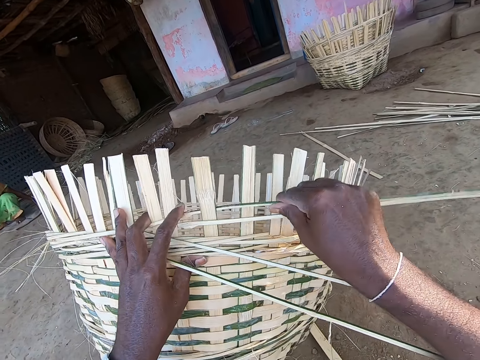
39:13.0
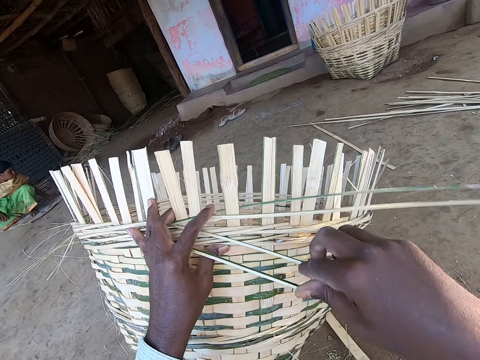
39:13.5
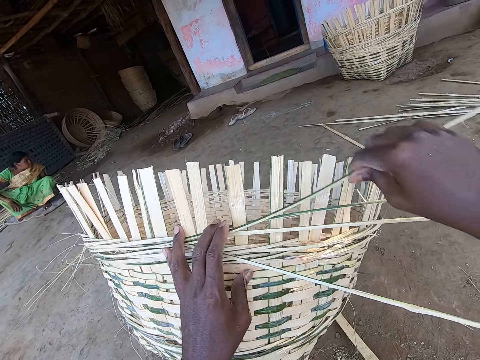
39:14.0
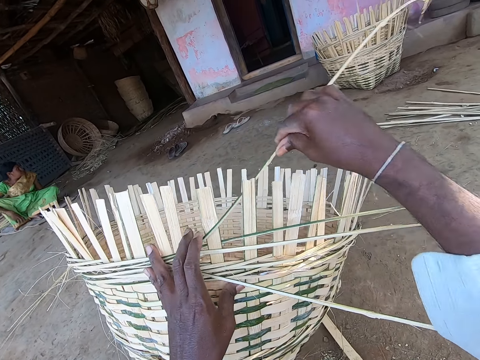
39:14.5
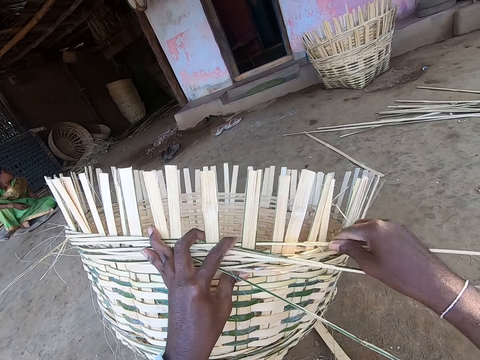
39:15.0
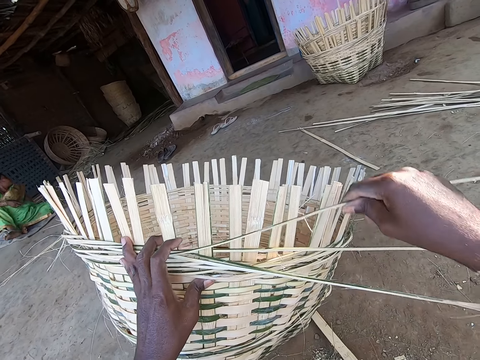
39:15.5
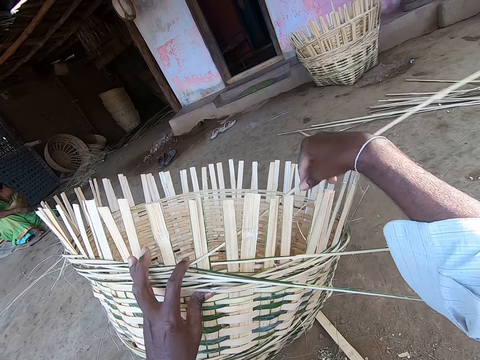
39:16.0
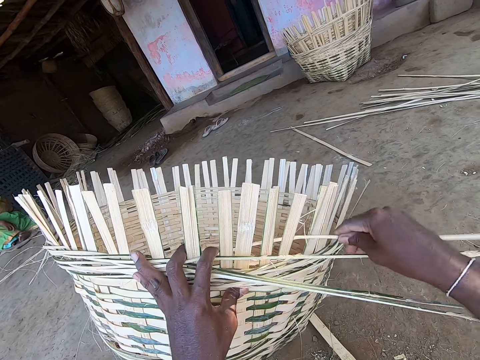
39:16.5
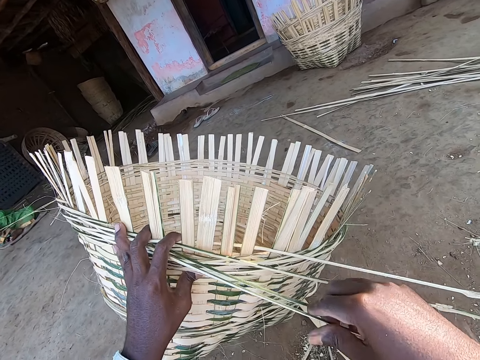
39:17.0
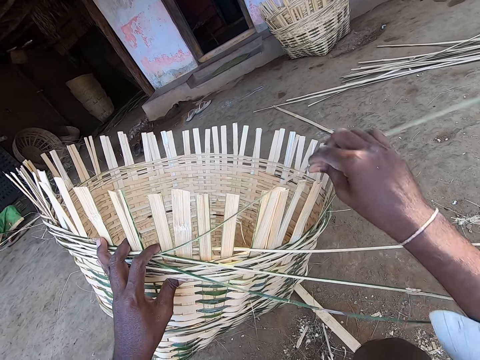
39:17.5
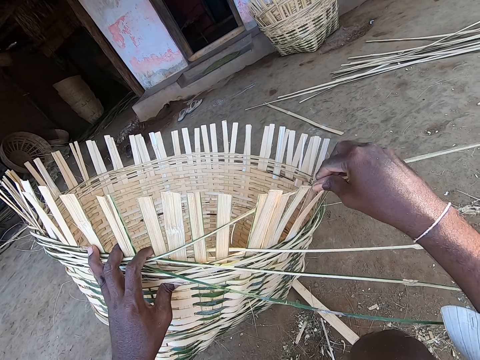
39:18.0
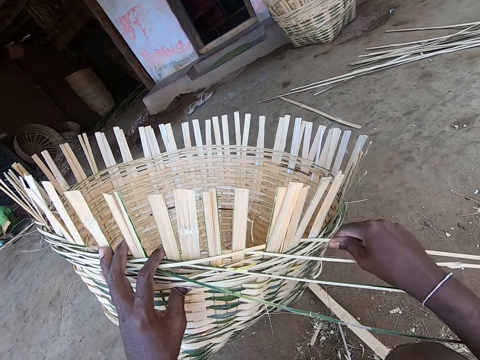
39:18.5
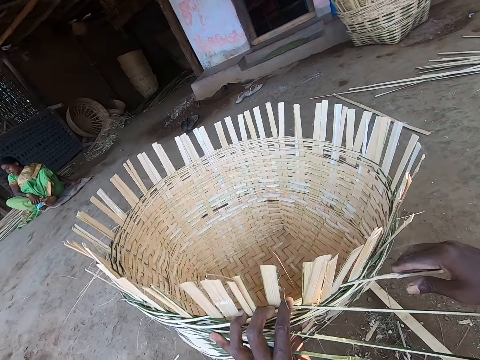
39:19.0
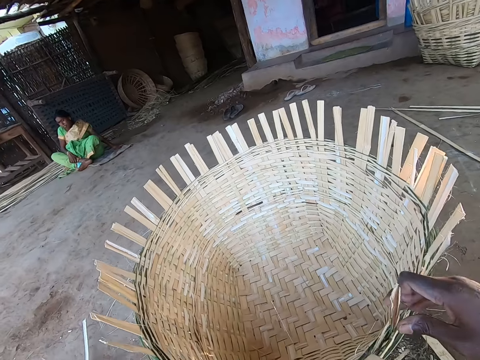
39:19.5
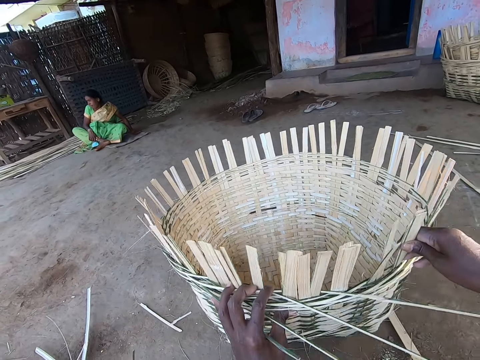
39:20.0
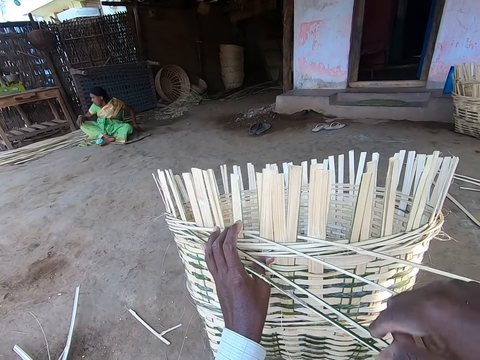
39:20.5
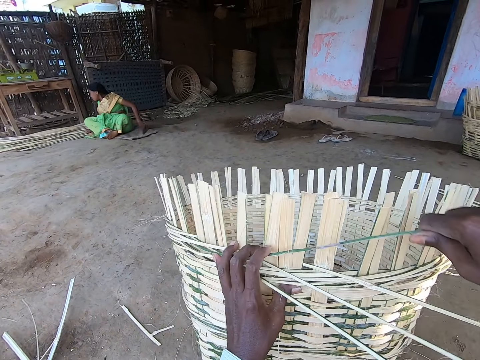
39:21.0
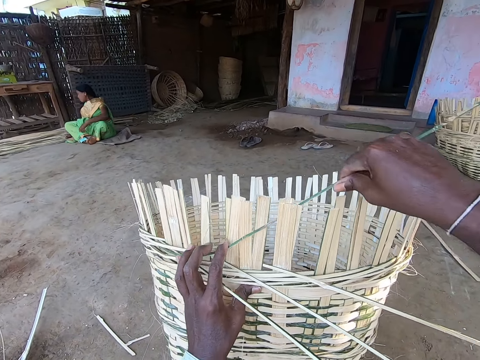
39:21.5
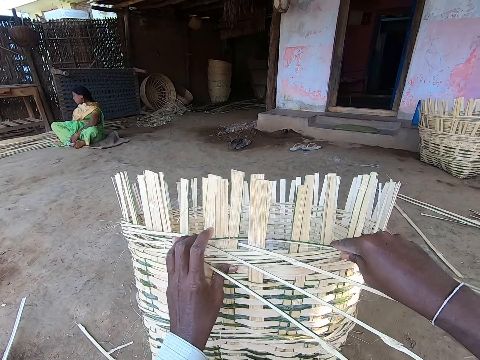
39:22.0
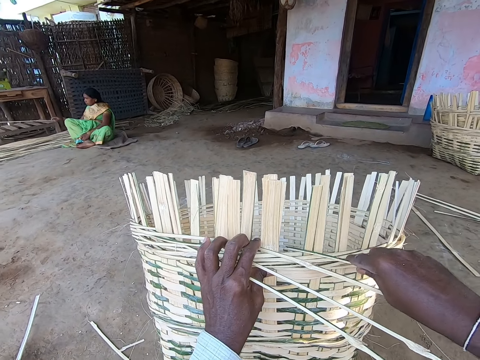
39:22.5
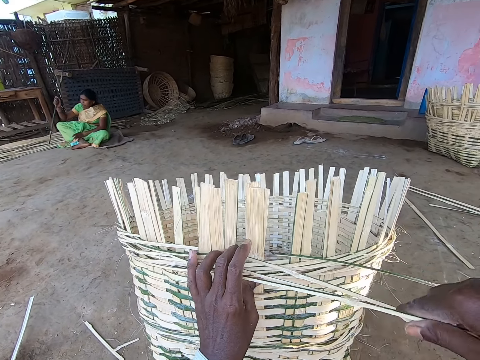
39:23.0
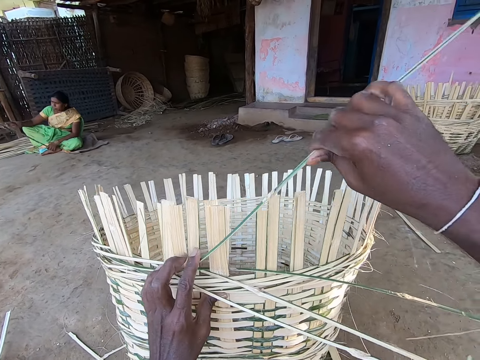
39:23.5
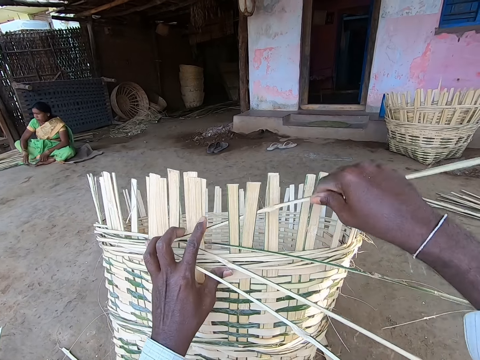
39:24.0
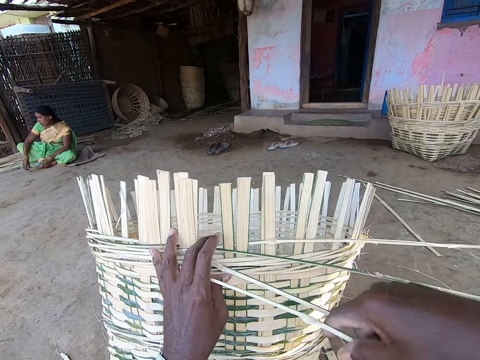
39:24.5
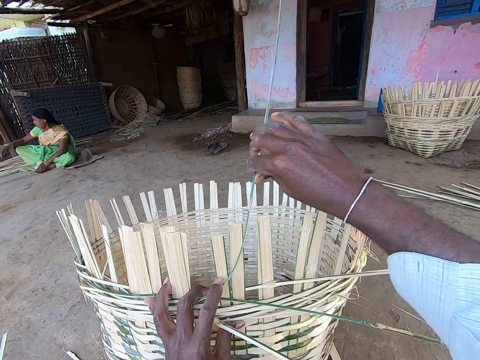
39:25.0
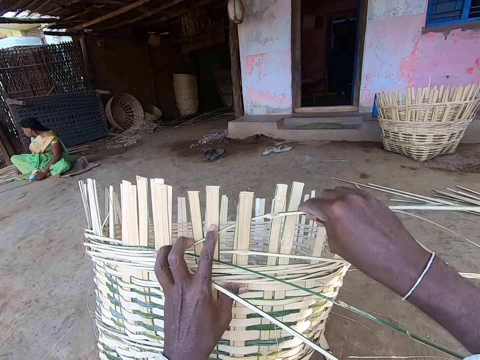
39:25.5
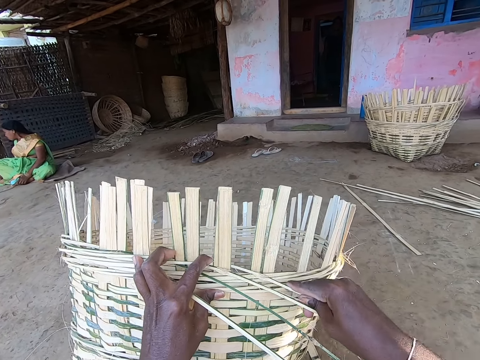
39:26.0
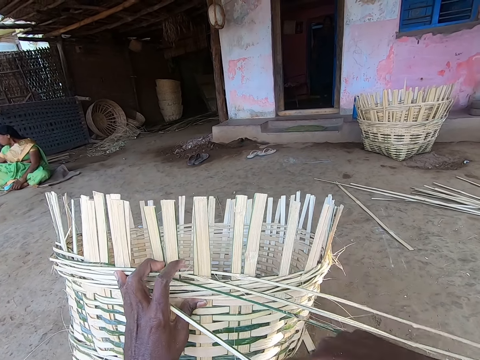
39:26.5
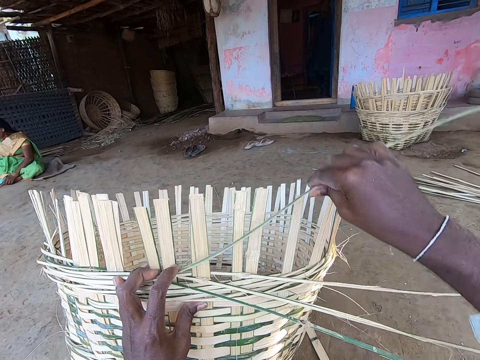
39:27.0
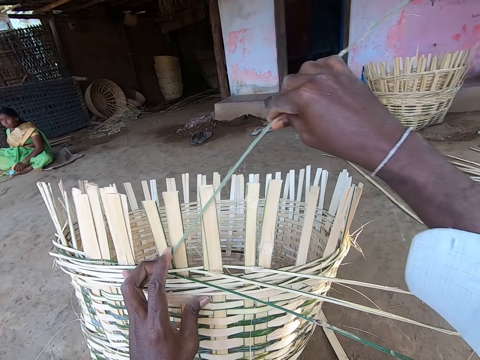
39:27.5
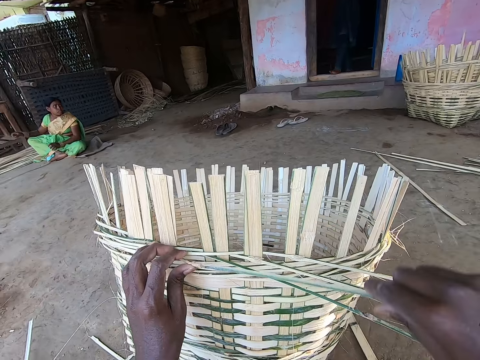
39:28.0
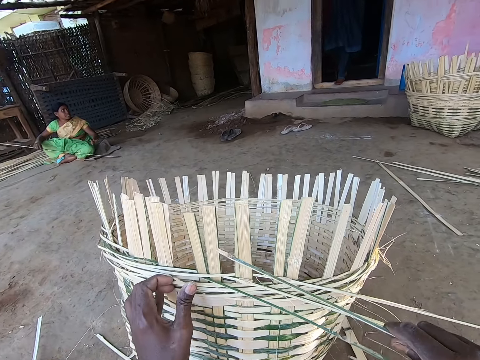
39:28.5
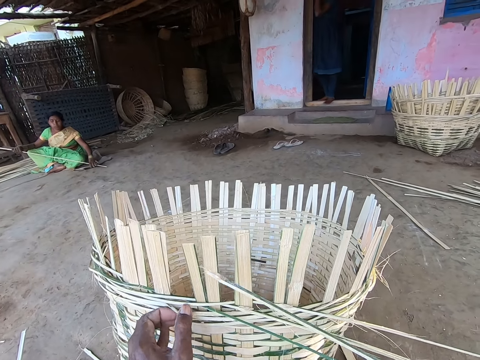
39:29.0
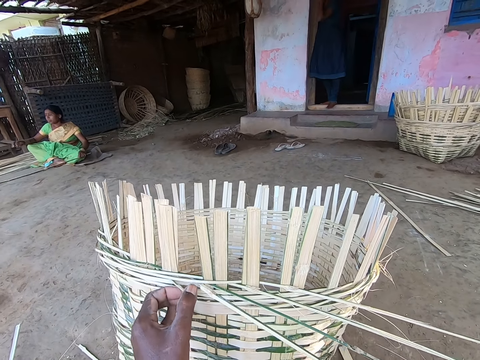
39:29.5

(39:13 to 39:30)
The camera wearer holds the bamboo strip with his right hand. He picks a palm reed. He puts the bamboo strip in his right hand around the staves of the basket. He weaves the basket. He holds the bamboo strip with his right hand. He picks the palm reed. He puts the bamboo strip in his right hand around the staves of the basket. He weaves the basket. He holds the bamboo strip with his right hand. He picks the palm reed. He puts the bamboo strip in his right hand around the staves of the basket. He weaves the basket. He adjusts the basket with his hands. He turns the basket. He holds the bamboo strip with his right hand. The woman picks a bamboo strip from the floor with her right hand. The camera wearer picks the palm reed. He puts the bamboo strip in his right hand around the staves of the basket. He weaves the basket. He holds the bamboo strip with his right hand. He picks the palm reed. The woman holds the bamboo strip with her hands. The camera wearer puts the bamboo strip in his right hand around the staves of the basket. The woman drops the bamboo strip in her hands on the floor. The camera wearer weaves the basket. He holds the bamboo strip with his right hand. He picks the palm reed. He puts the bamboo strip in his right hand around the staves of the basket. He weaves the basket. He holds the bamboo strip with his right hand. He picks the palm reed. He puts the bamboo strip in his right hand around the staves of the basket. He weaves the basket. He removes the bamboo strip from the basket with his right hand. He holds the bamboo strip in the basket with his left hand. The woman passes the bamboo in her right hand to her left hand.

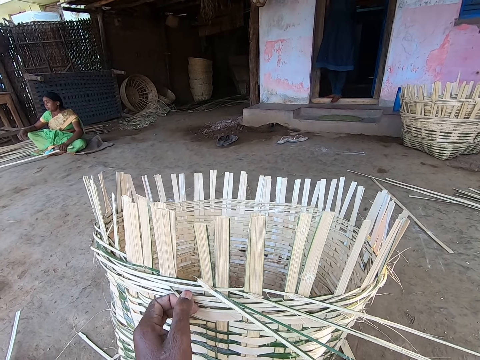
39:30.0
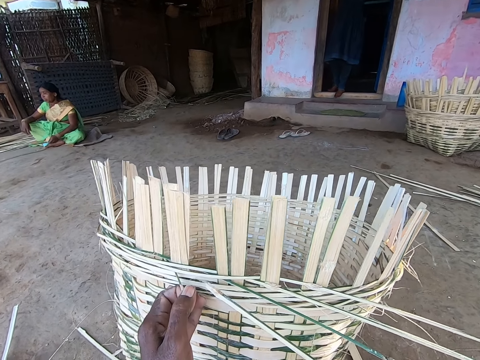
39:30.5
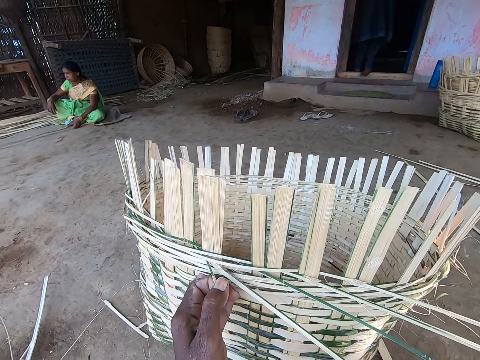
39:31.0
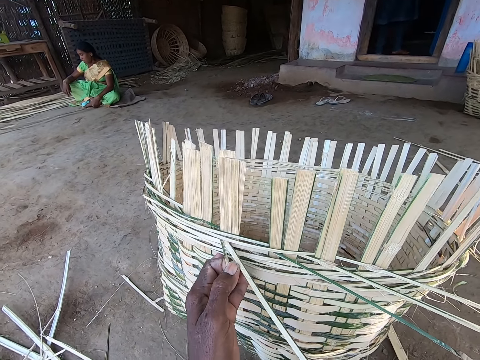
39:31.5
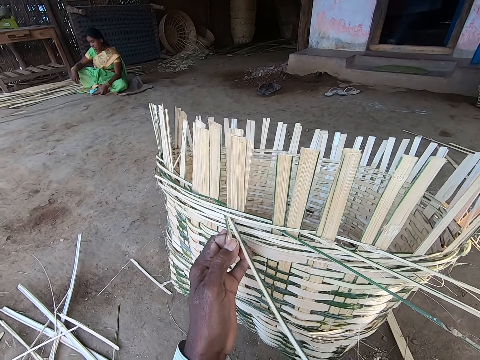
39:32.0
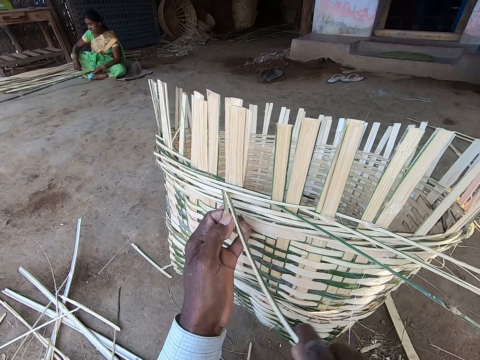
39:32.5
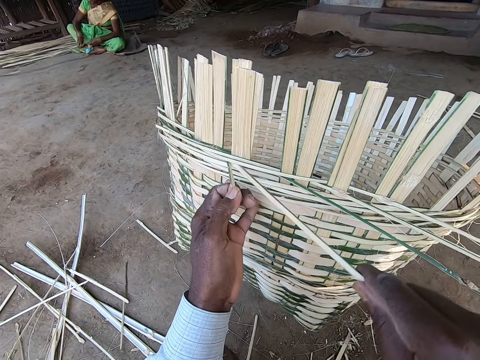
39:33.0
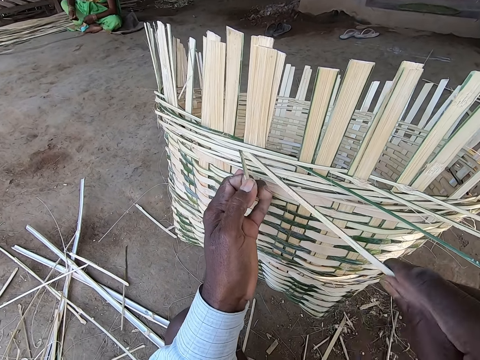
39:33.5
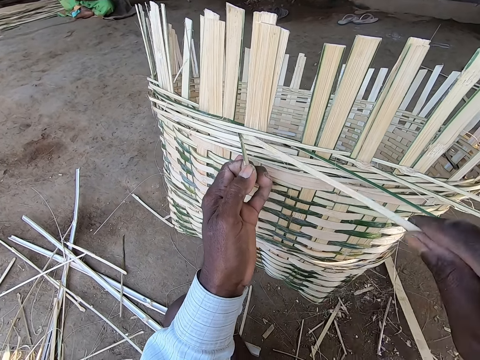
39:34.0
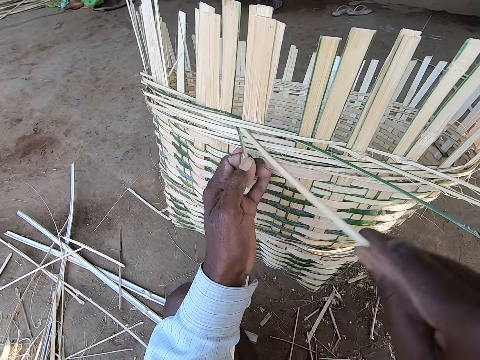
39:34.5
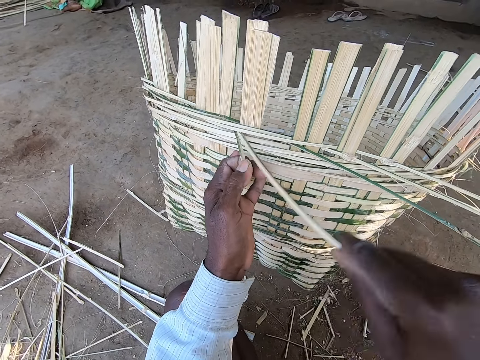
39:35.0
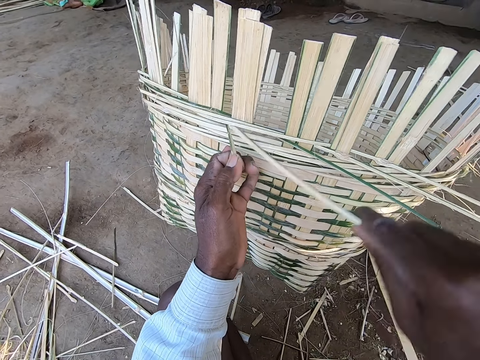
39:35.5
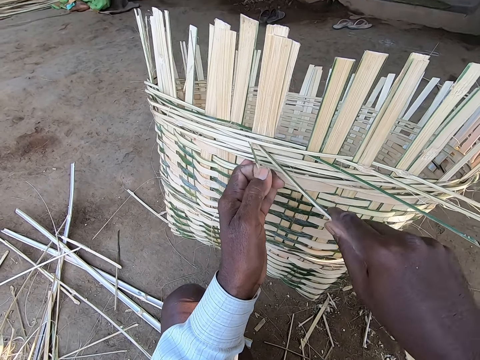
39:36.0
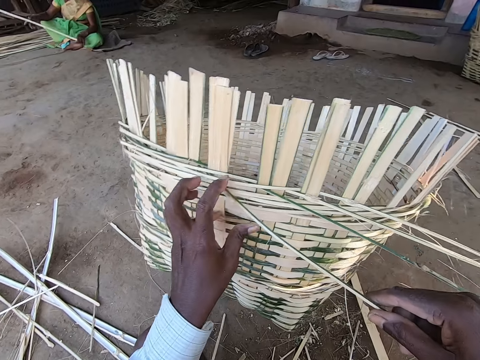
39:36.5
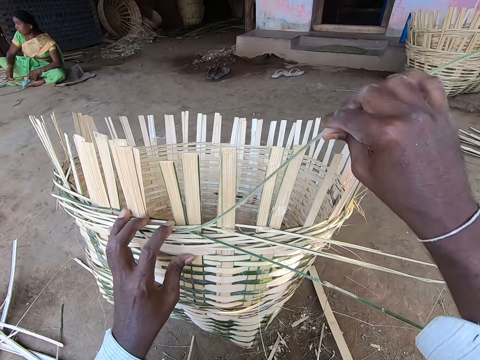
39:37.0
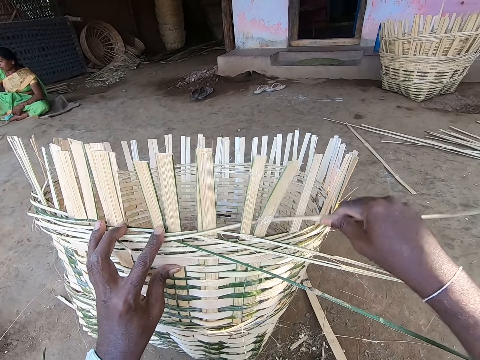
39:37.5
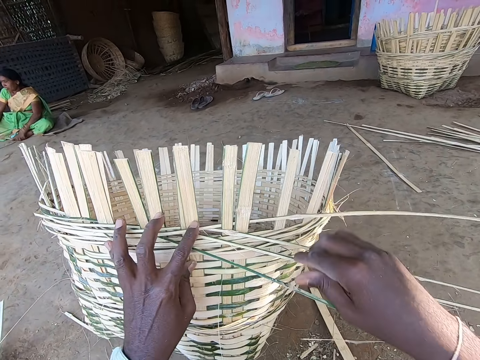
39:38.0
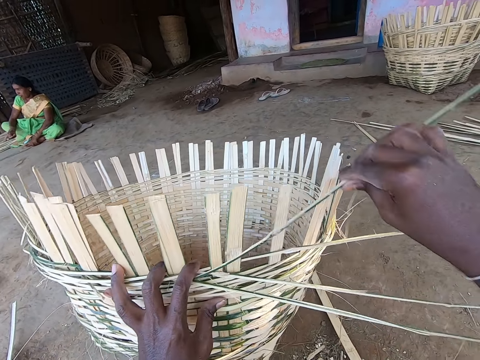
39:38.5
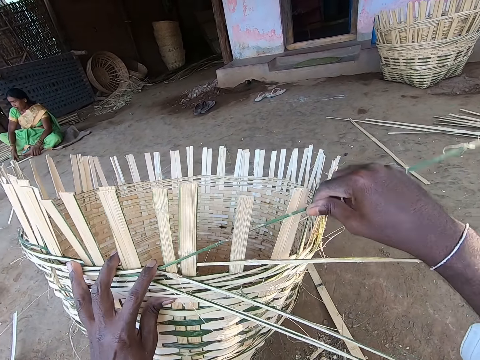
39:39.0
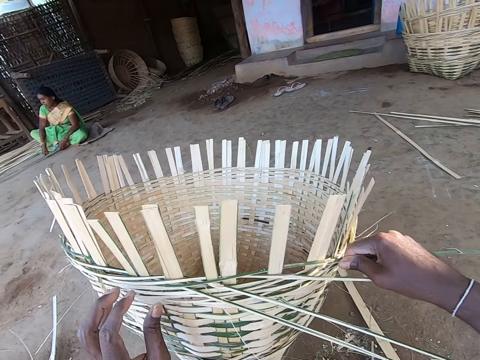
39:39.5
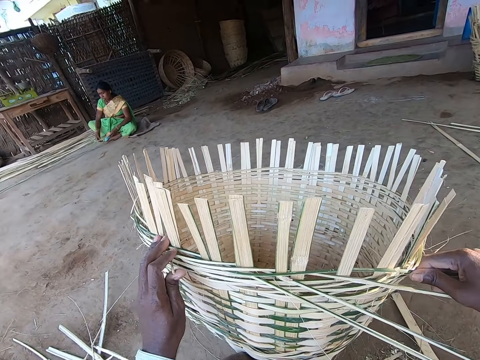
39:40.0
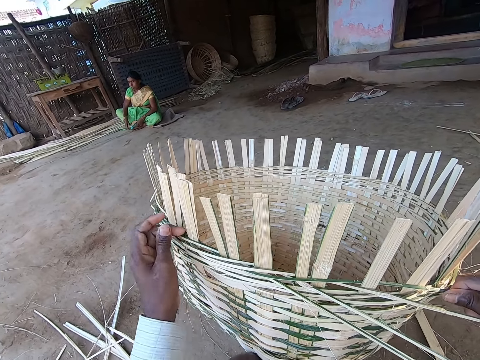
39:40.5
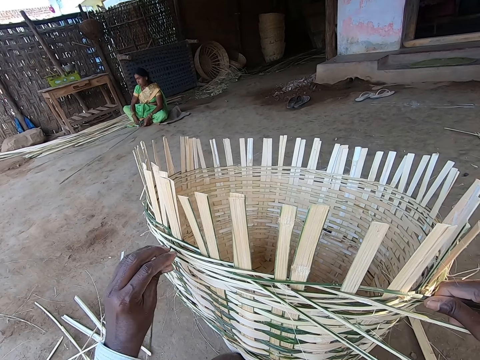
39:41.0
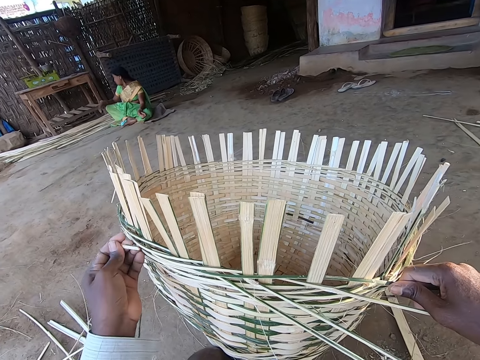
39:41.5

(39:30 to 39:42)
The woman drops the bamboo strip in her left hand on the floor. The camera wearer inserts the bamboo strip in his right hand in the basket. The woman picks the bamboo strip from the floor with her hands. She drops the bamboo strip in her hands on the floor. The camera wearer puts the bamboo strip in his right hand around the staves of the basket. He weaves the basket. The woman moves the bamboo strip on the floor with her hands. The camera wearer holds the bamboo strip with his right hand. He picks a palm reed. He puts the bamboo strip in his right hand around the staves of the basket. He weaves the basket. The woman picks the bamboo strip from the floor with her right hand. The camera wearer breaks the bamboo strip from the basket with his left hand. The woman drops the bamboo strip in her right hand on the floor.
